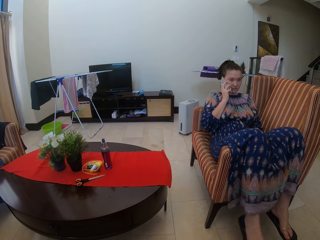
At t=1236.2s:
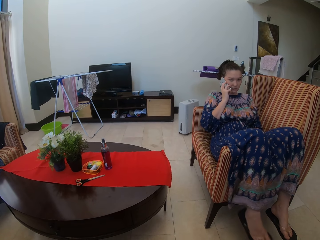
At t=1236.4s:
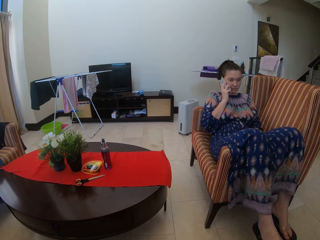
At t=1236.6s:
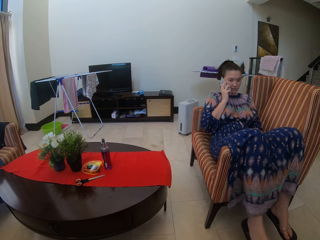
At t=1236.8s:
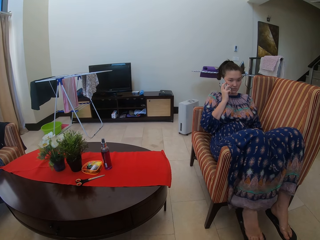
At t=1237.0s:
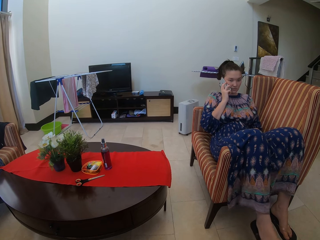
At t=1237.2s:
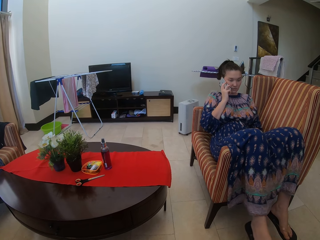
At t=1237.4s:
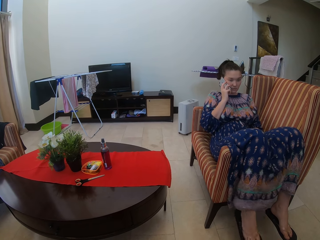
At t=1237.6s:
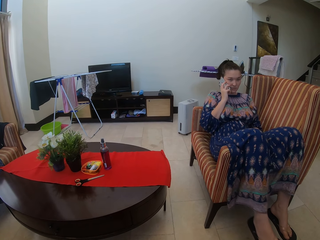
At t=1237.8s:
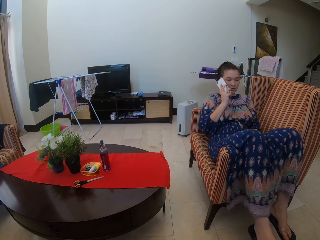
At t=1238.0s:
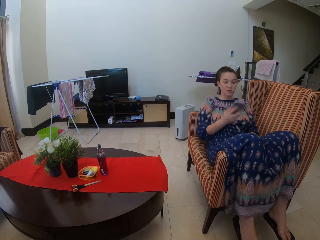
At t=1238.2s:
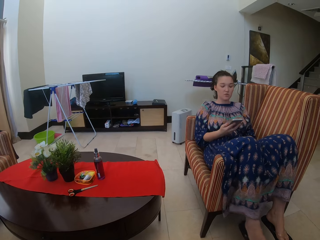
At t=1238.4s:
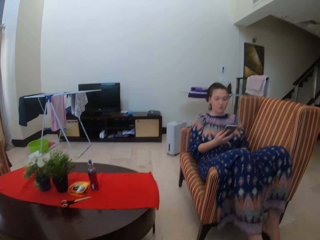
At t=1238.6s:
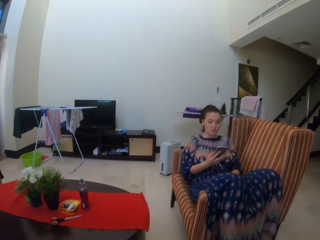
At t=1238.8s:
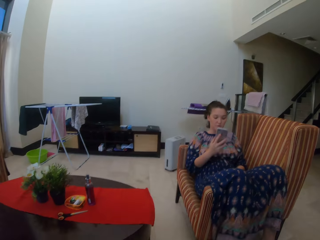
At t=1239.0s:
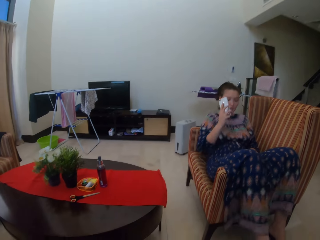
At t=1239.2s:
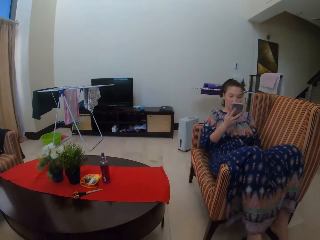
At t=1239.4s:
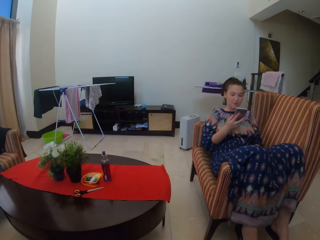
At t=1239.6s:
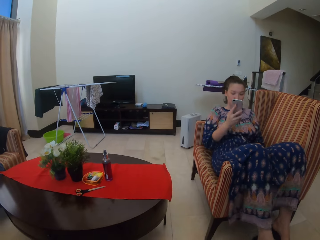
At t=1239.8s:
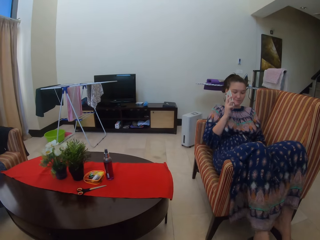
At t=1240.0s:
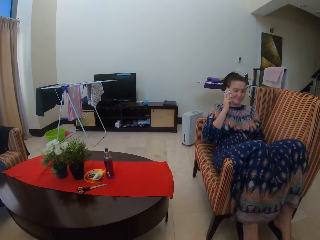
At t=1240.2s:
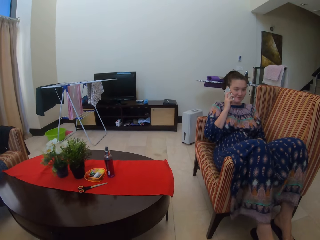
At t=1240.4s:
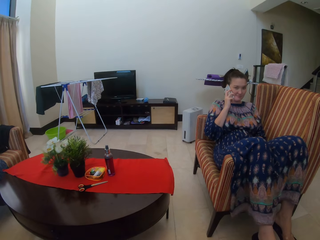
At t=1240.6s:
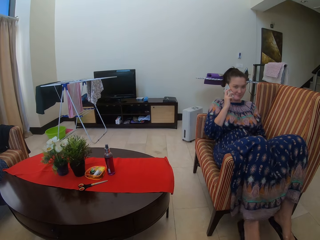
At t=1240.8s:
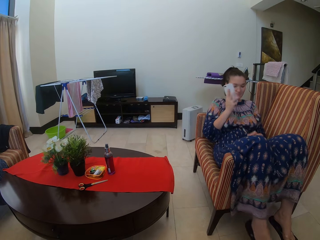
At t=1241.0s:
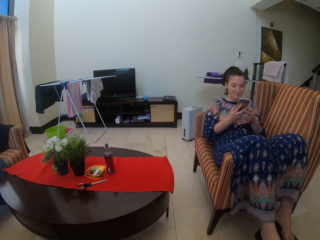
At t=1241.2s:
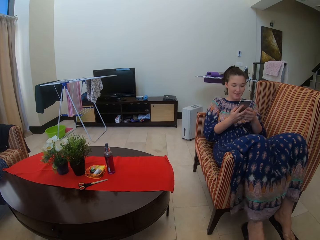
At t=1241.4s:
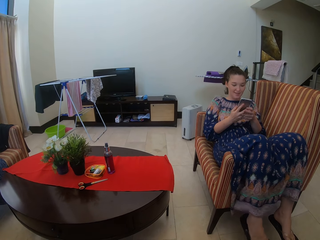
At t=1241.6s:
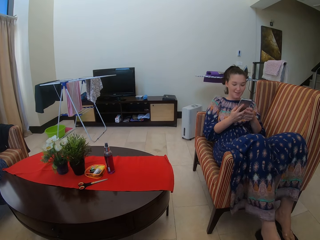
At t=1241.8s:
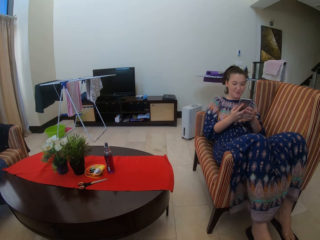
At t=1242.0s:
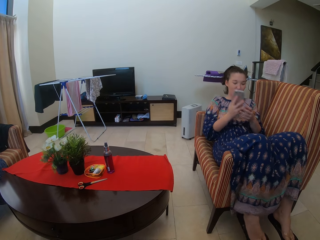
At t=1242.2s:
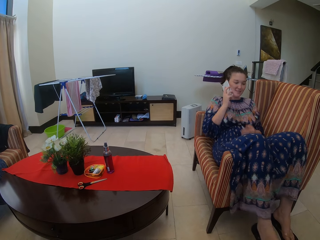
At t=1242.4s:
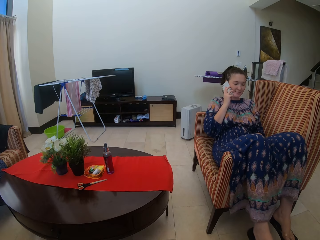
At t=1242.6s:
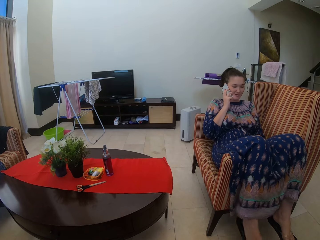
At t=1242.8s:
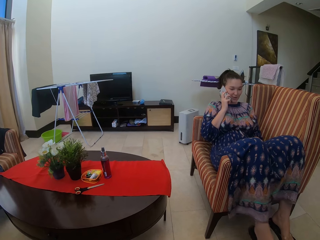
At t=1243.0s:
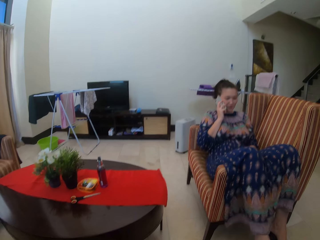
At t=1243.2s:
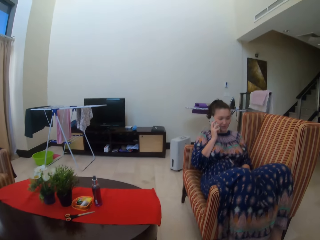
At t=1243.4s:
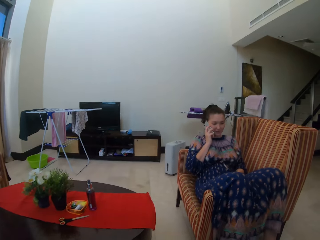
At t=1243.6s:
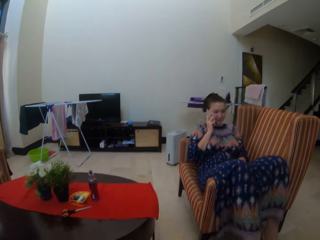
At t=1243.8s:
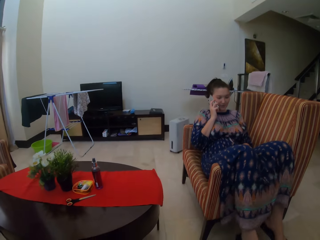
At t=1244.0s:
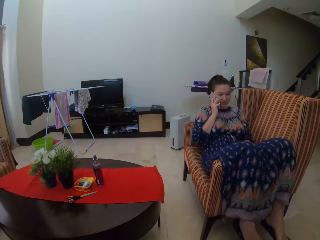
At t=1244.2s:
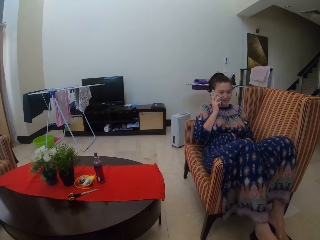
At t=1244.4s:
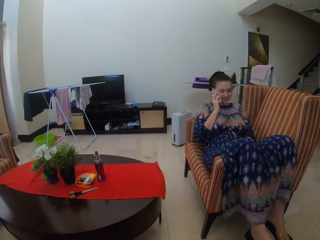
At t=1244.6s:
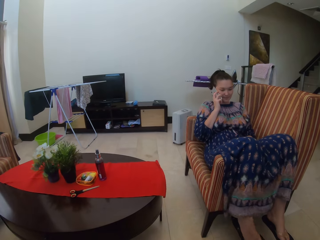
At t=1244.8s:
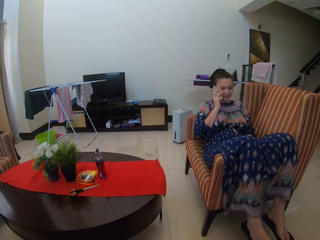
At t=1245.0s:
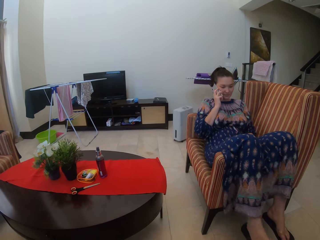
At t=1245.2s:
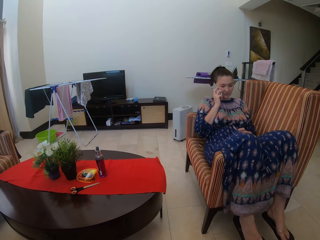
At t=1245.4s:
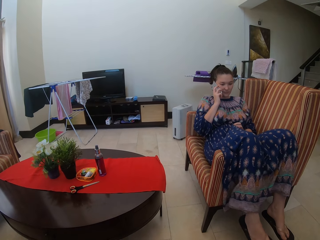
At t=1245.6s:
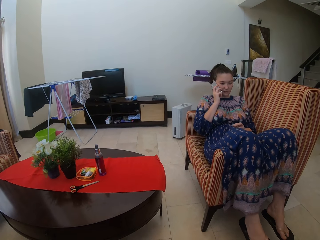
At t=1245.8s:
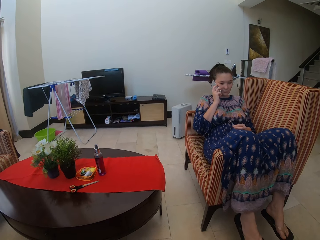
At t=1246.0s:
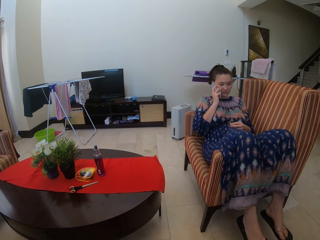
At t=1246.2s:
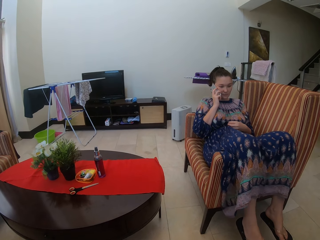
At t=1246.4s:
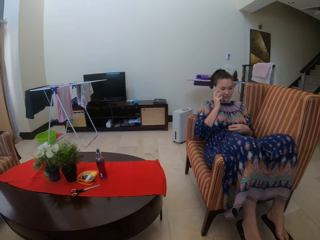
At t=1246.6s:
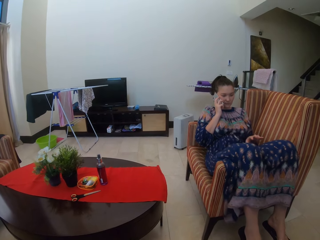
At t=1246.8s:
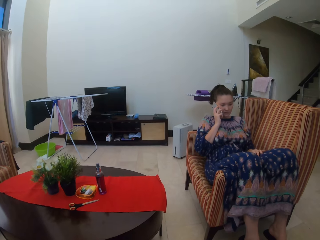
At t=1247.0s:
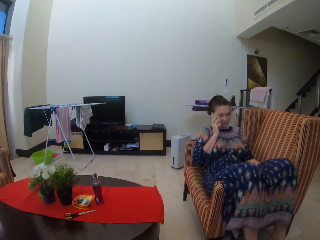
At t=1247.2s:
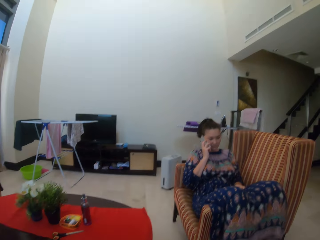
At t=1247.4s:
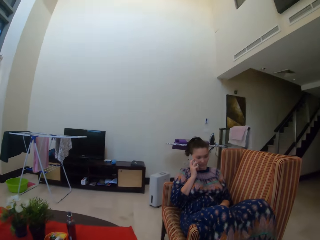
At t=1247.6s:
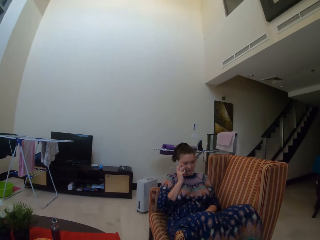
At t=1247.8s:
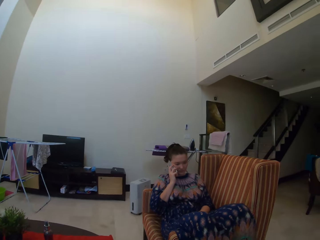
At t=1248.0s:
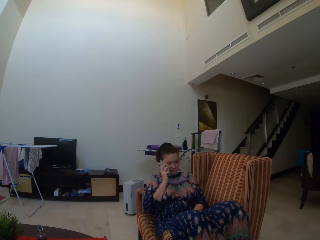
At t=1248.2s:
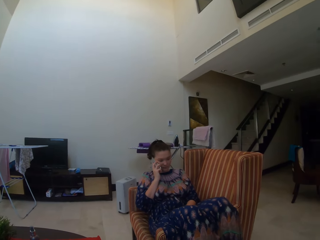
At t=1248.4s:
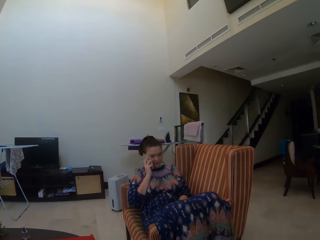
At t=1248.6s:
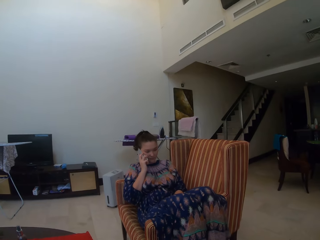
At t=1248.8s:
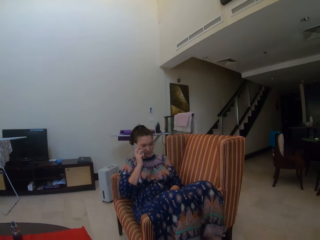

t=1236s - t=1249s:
A lady removes the phone from her face with her right hand. The lady looks at her phone, puts the phone on her ear, pulls the phone off her ear and puts the phone on her ear. The lady swings her legs. The lady holds the phone with both hands. The lady swings her leg. The lady places the phone on her face with her right hand. The lady swings her leg. The lady adjusts her cloth with her left hand. The lady pulls her dress.

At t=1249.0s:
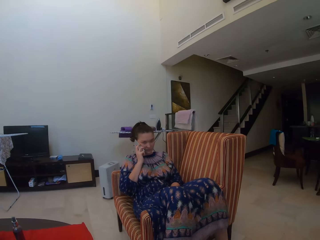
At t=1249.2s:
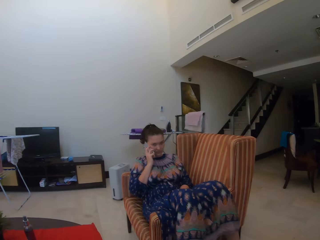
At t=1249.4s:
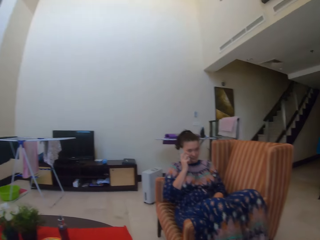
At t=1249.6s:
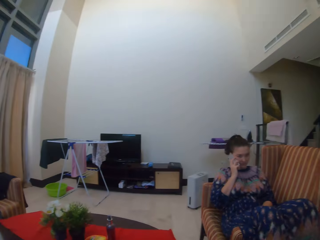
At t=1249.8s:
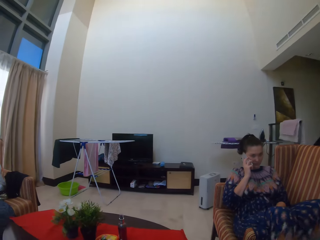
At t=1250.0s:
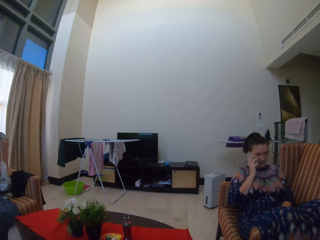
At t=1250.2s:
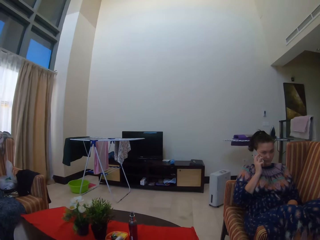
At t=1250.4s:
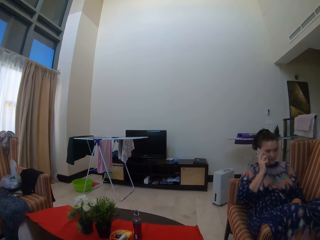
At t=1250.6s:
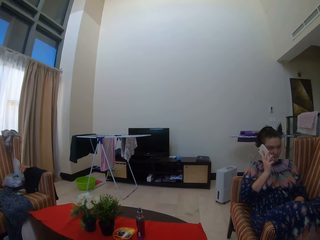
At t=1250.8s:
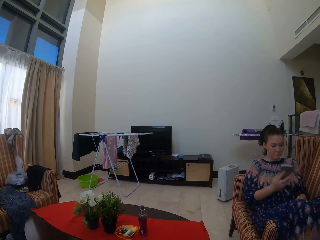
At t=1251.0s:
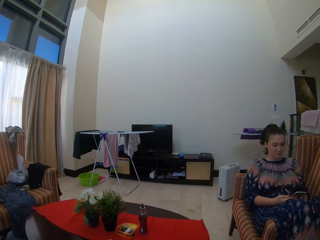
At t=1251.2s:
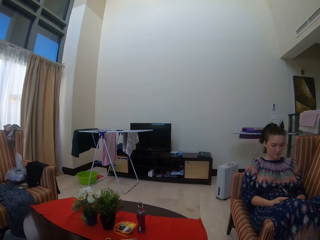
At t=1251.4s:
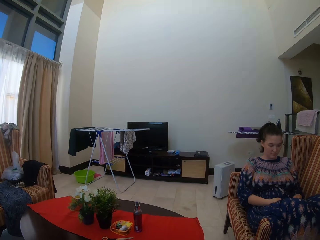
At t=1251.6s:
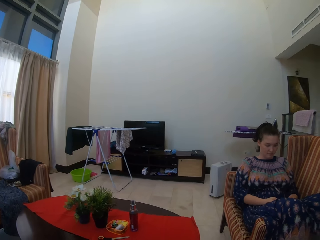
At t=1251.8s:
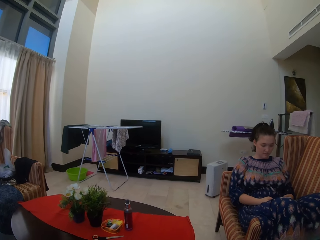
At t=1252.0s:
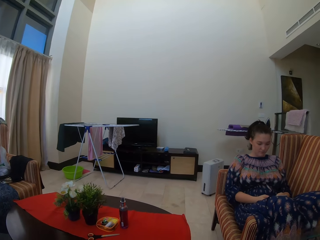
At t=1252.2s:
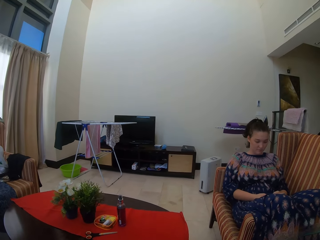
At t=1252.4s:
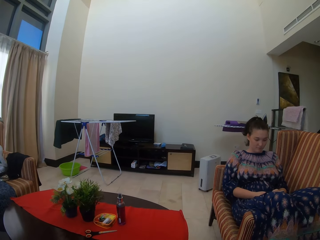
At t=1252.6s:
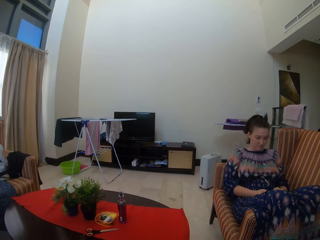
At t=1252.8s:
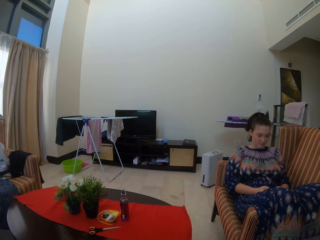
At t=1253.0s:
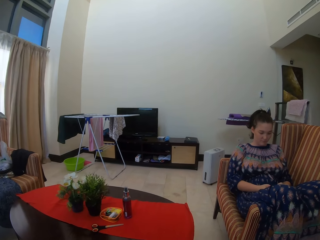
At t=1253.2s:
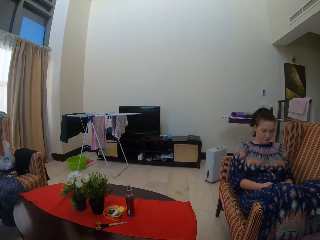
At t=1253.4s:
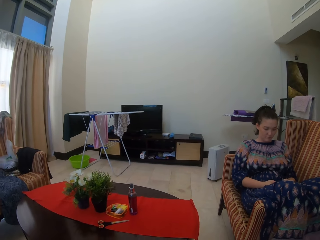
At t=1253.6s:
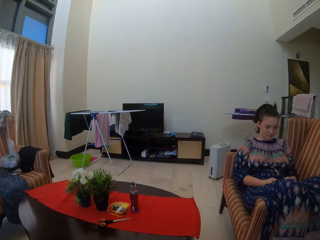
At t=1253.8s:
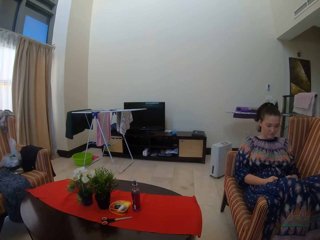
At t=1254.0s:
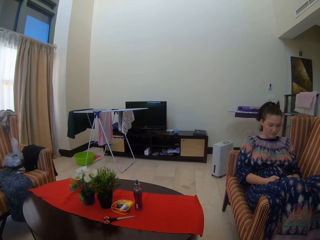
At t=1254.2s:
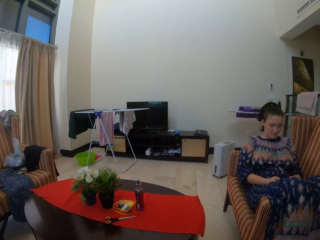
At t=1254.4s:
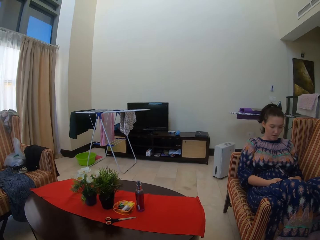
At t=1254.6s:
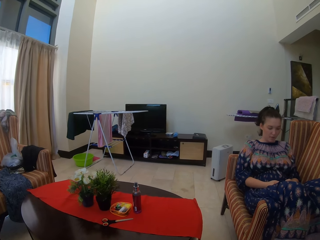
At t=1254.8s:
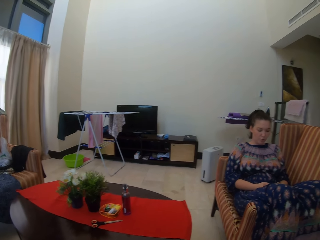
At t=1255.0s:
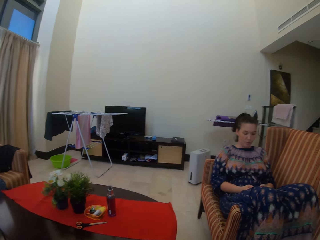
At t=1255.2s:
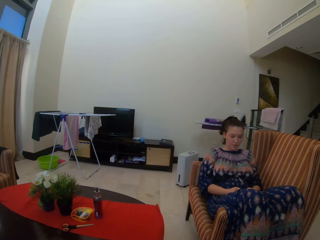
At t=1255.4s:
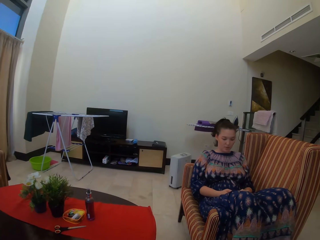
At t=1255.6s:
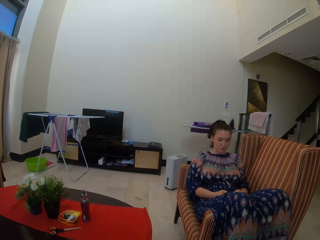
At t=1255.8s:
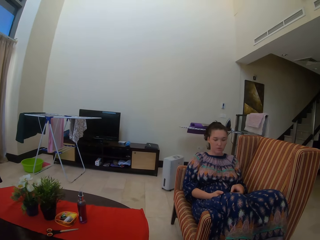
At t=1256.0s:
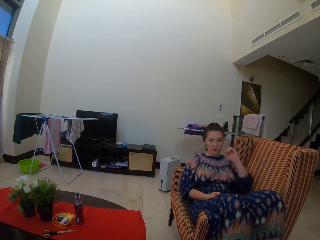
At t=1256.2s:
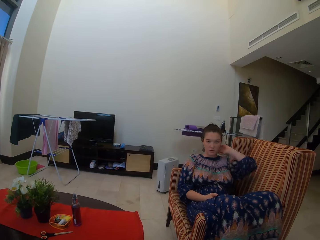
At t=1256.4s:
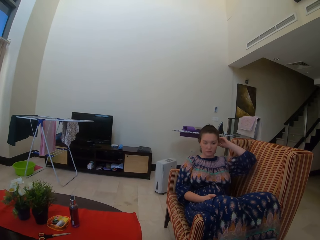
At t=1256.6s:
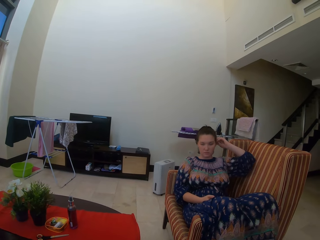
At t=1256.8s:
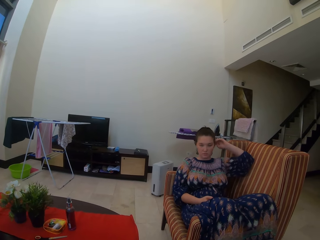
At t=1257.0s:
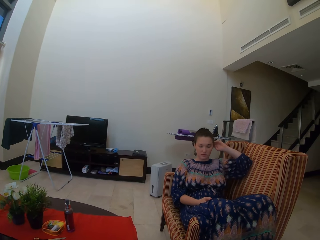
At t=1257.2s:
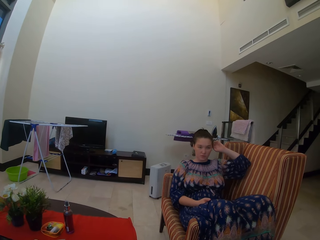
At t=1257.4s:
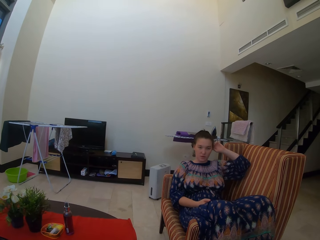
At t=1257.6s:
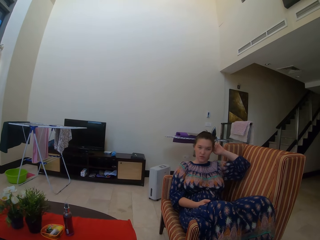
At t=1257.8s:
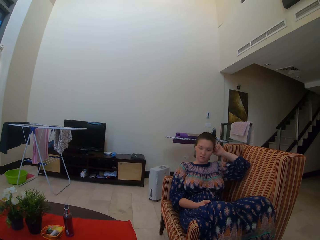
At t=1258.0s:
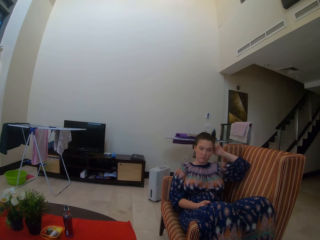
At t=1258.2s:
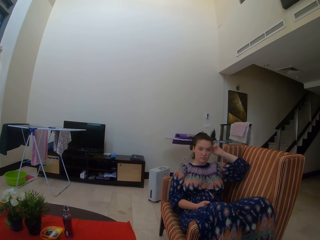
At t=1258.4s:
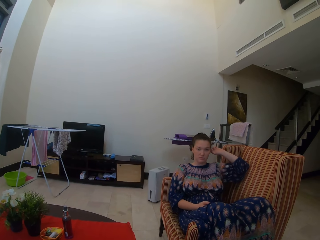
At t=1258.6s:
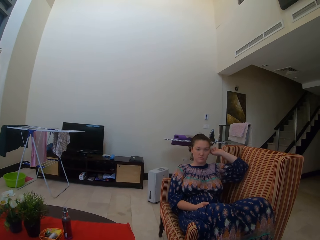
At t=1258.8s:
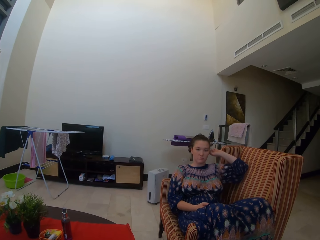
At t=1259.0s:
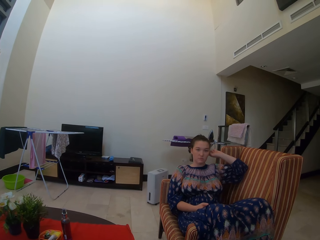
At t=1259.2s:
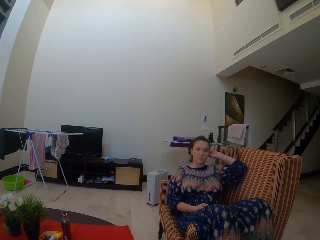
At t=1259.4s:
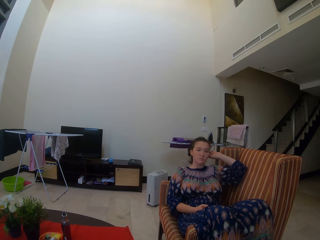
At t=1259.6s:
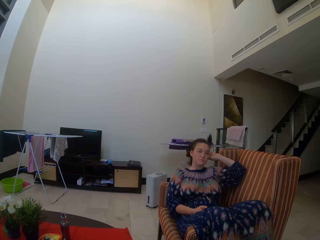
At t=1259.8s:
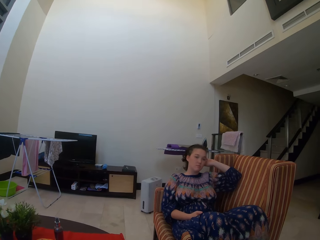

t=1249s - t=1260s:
A lady removes the phone from her face with her right hand. The lady presses her phone. The lady holds her head.
